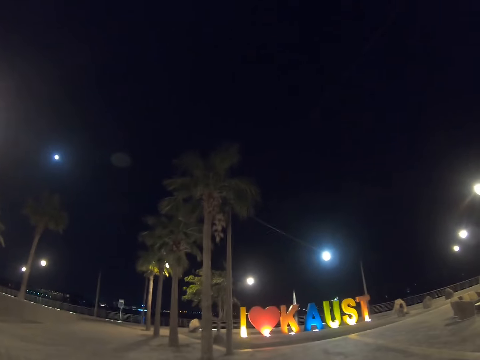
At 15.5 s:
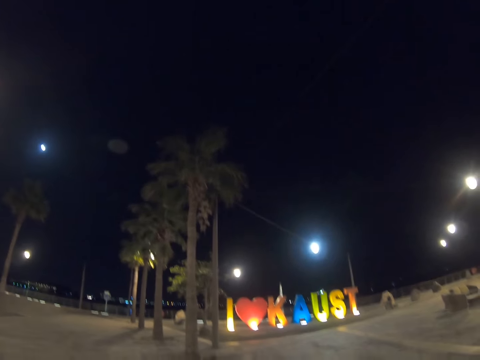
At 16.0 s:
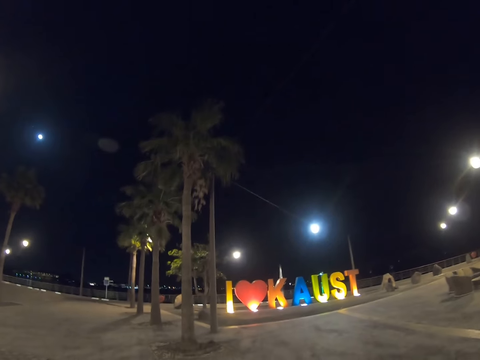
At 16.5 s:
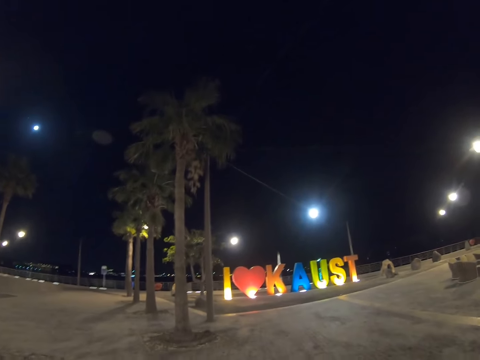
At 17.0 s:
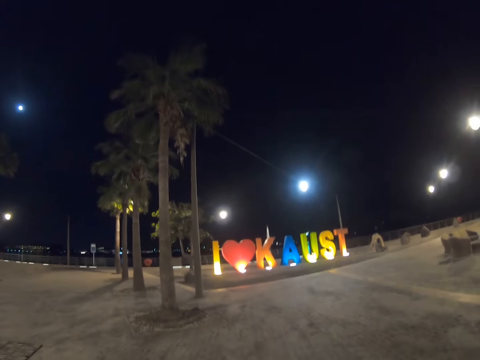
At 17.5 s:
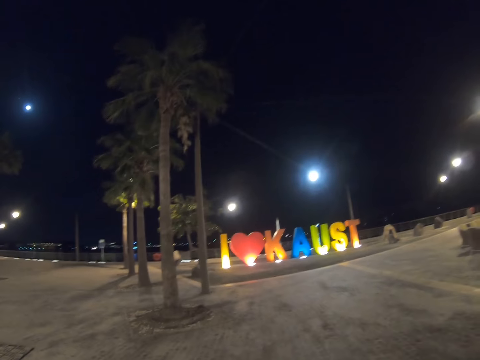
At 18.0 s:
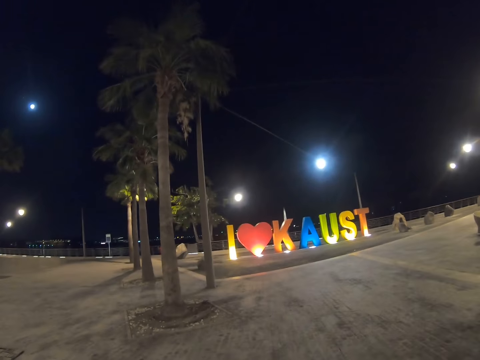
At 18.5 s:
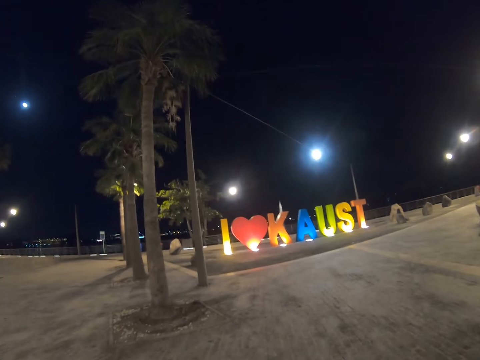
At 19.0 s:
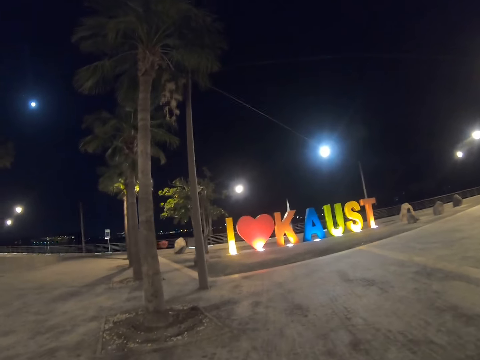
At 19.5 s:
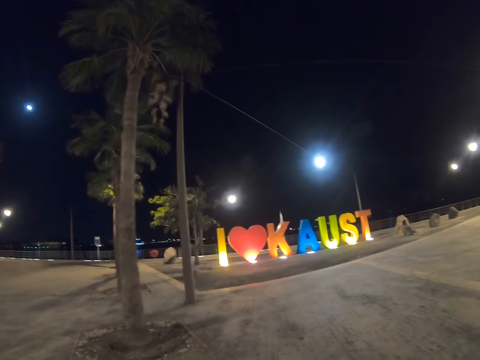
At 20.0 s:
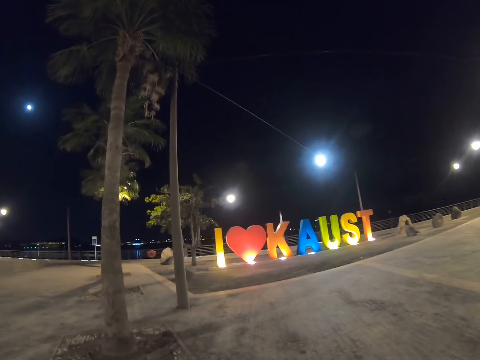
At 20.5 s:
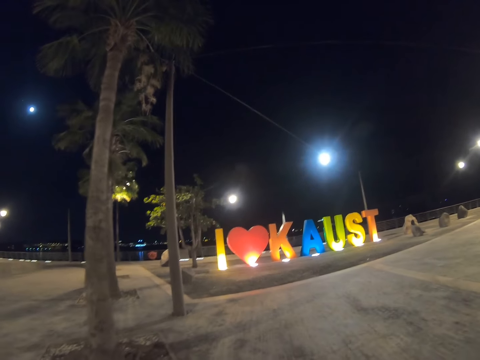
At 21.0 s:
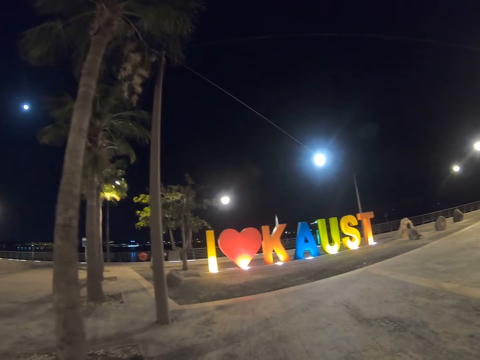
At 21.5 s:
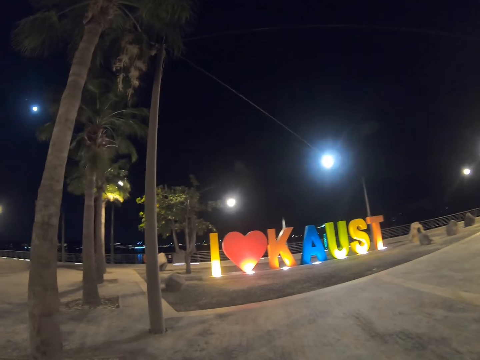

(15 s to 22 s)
The camera wearer walks in the city.

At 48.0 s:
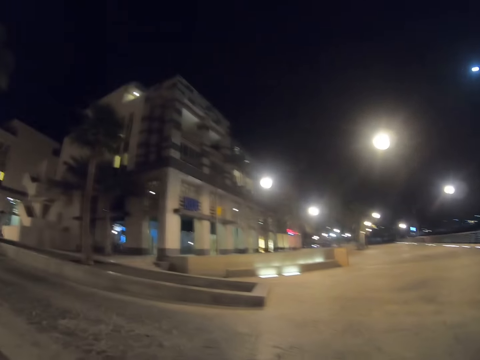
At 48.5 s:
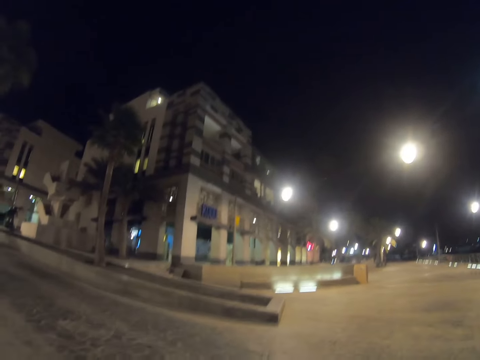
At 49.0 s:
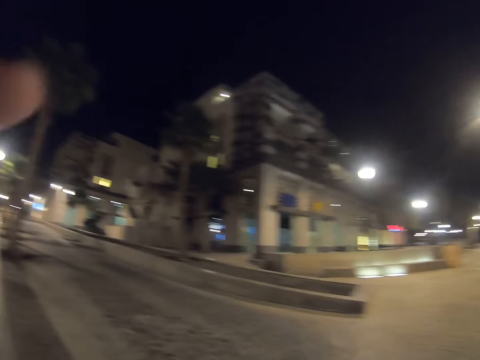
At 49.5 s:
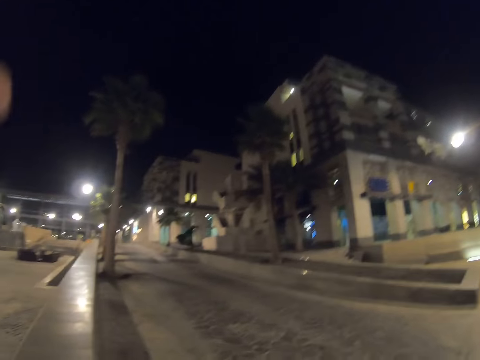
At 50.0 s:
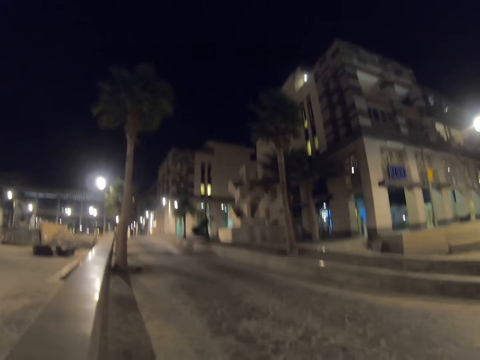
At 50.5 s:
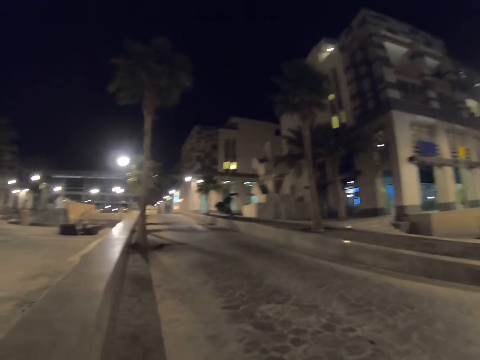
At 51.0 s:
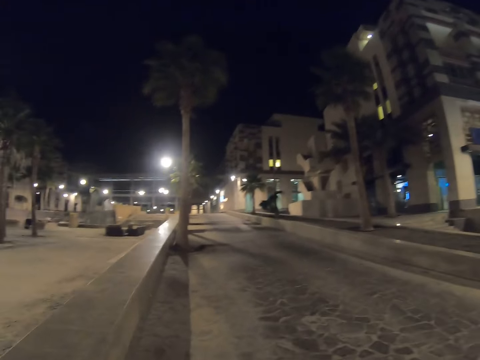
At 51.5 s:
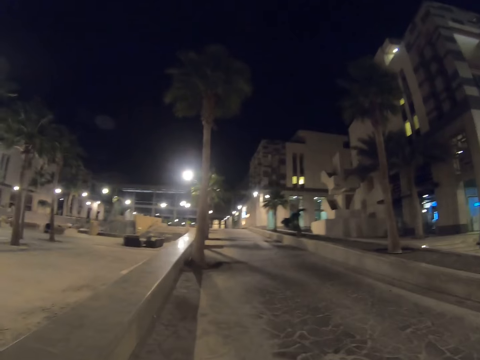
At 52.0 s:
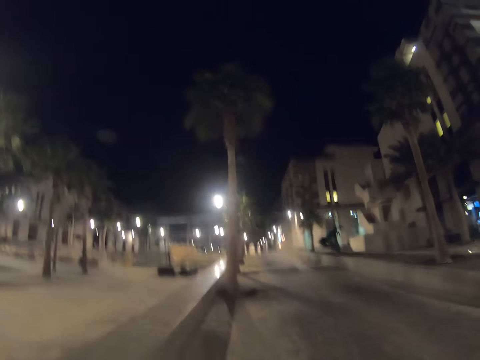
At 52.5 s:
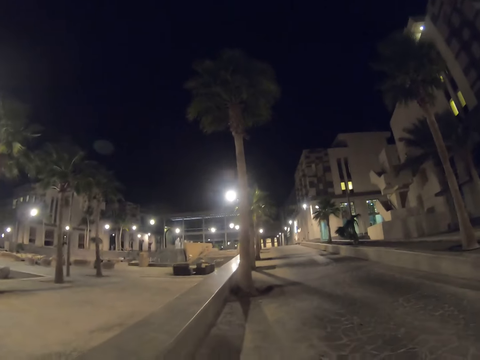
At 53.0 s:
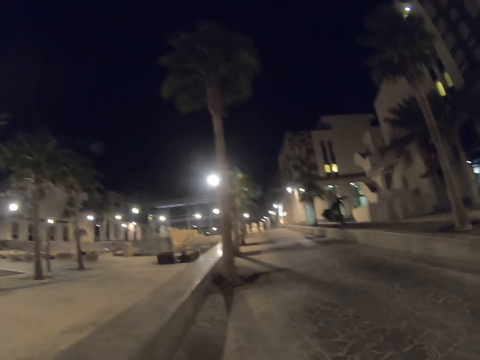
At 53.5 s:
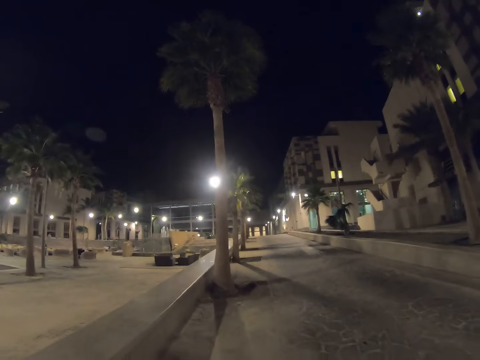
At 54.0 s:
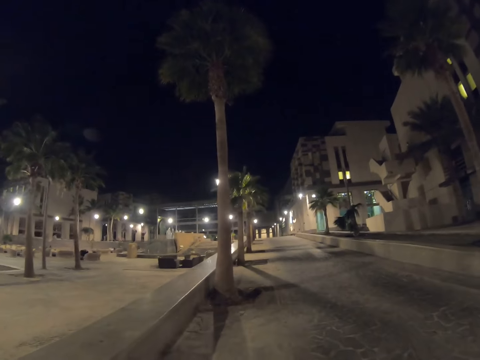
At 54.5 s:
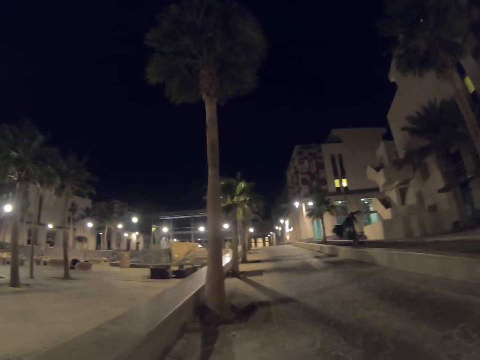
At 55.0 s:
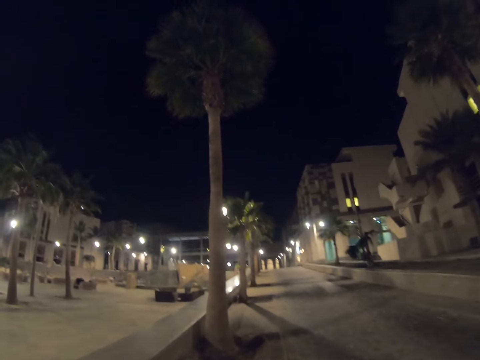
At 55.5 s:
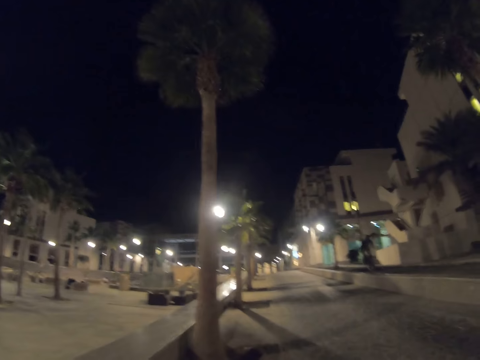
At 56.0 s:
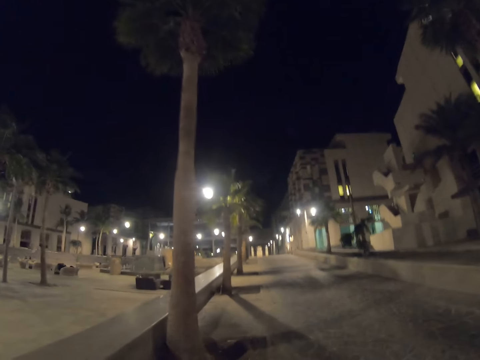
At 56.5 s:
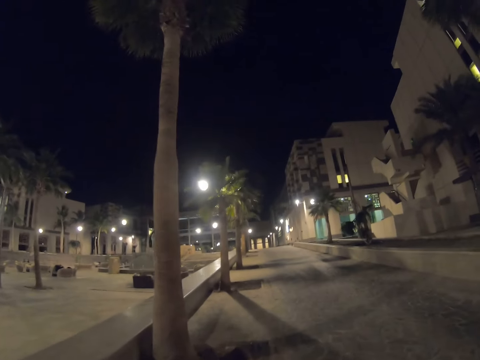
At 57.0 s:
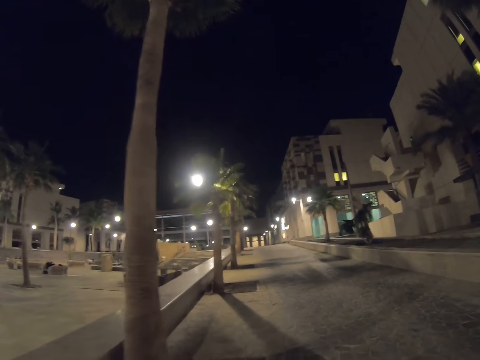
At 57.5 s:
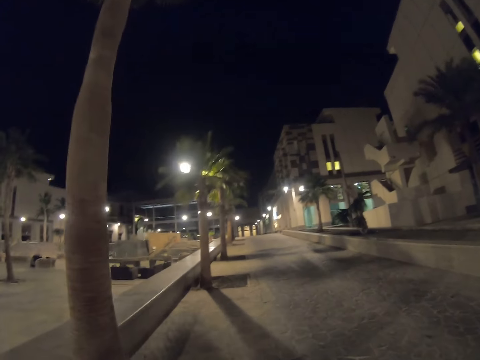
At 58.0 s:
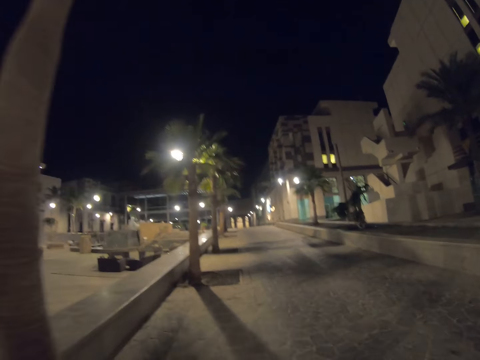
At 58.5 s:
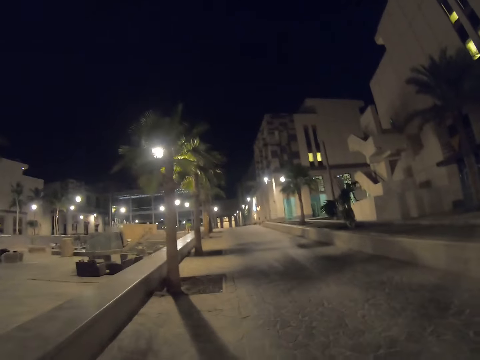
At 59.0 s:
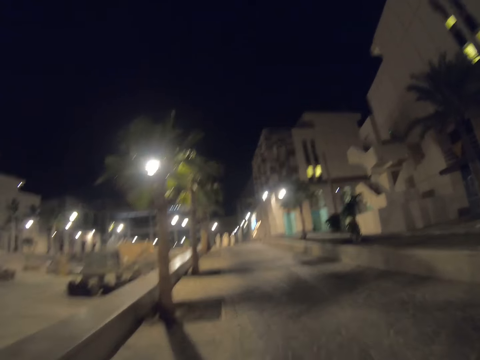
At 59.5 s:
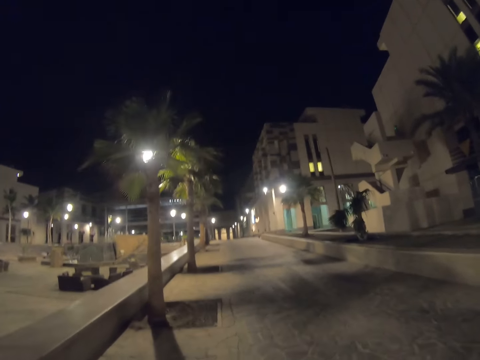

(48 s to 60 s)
The camera wearer adjusts the camera. They walk on a pavement. They walk along the road.

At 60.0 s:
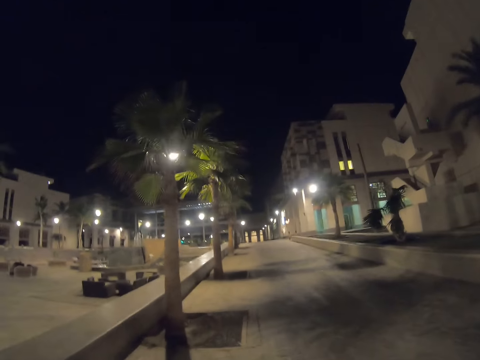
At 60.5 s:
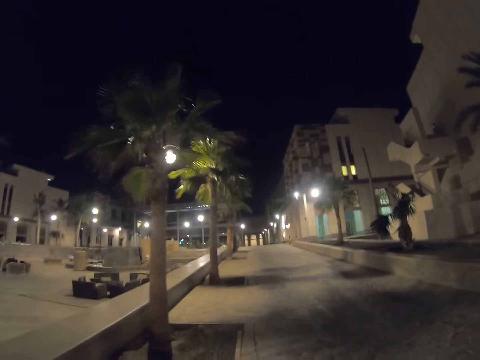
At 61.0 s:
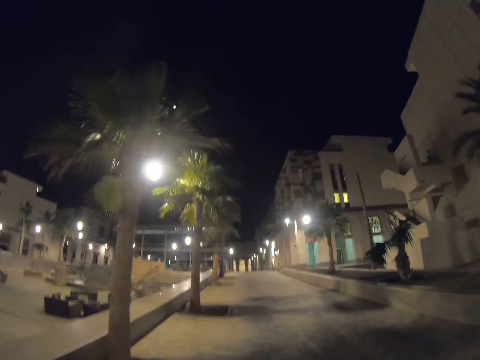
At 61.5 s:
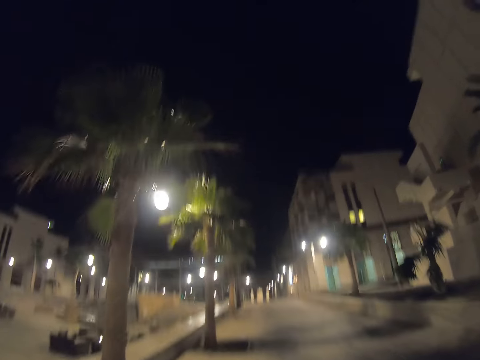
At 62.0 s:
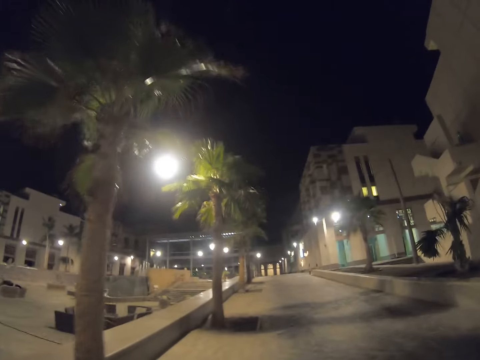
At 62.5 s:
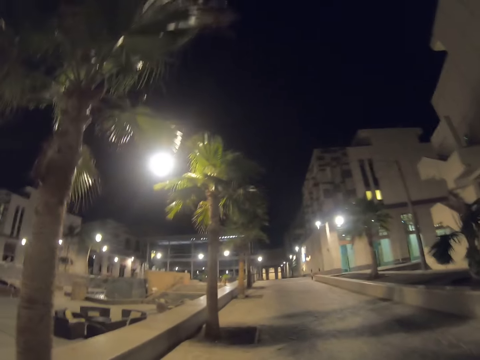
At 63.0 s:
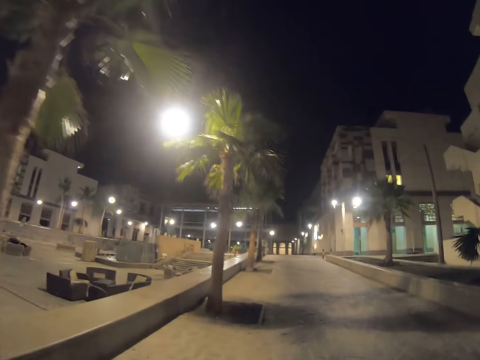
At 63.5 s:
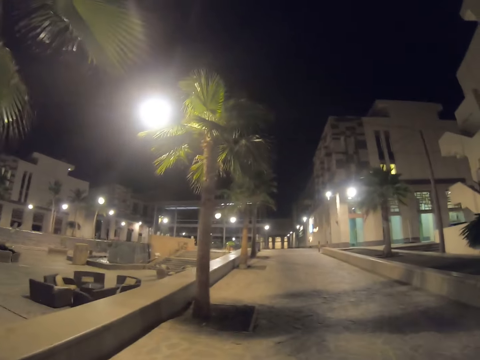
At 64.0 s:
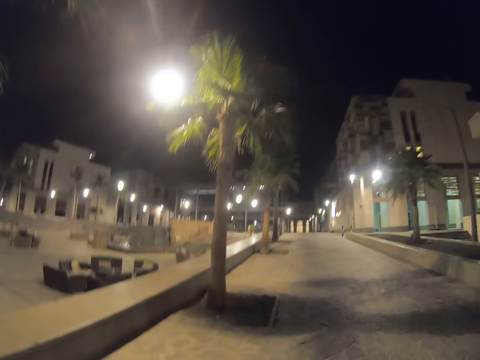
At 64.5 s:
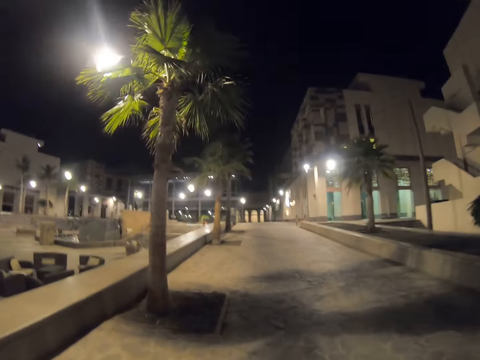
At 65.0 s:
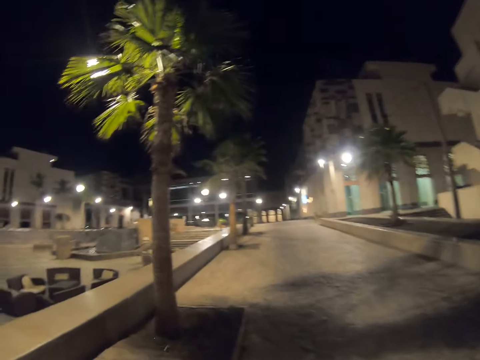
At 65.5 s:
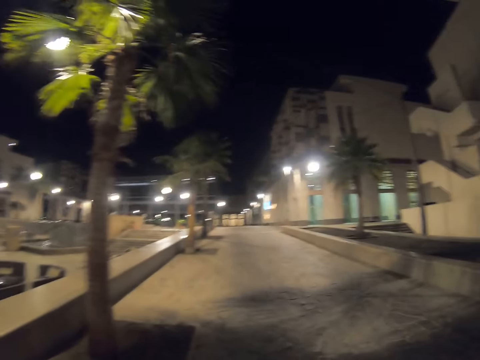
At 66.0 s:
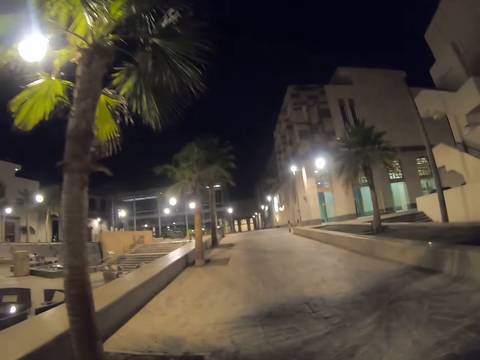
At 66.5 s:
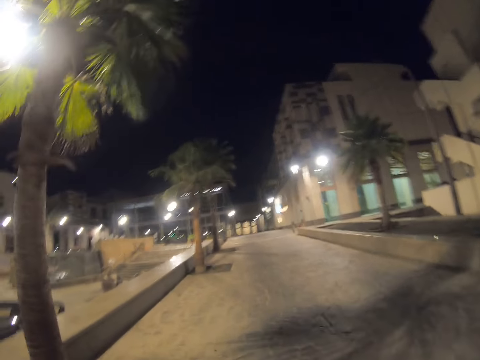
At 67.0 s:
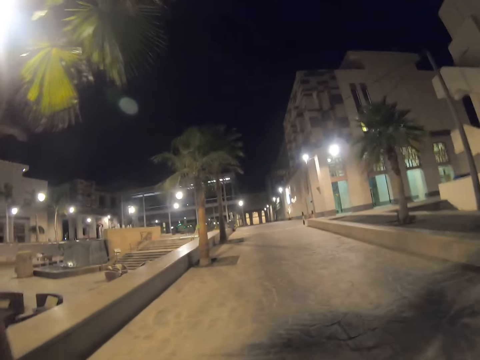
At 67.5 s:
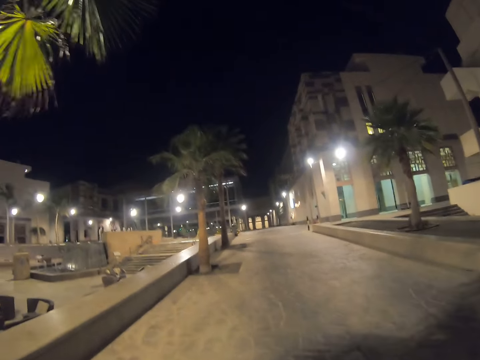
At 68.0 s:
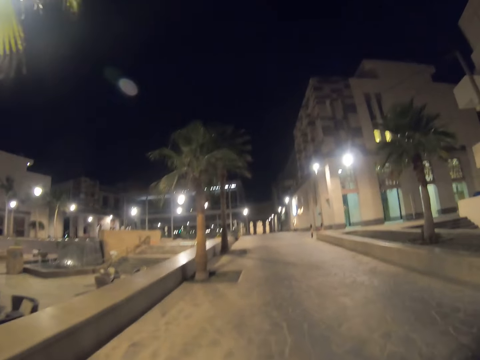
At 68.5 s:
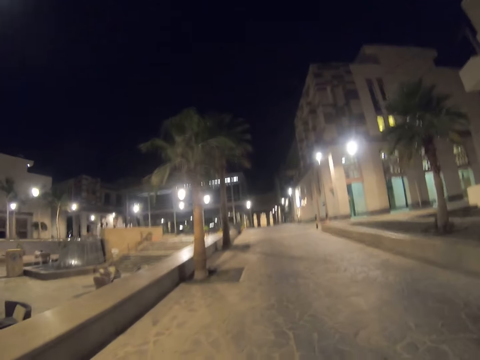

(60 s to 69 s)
The camera wearer takes the video with a camera.
